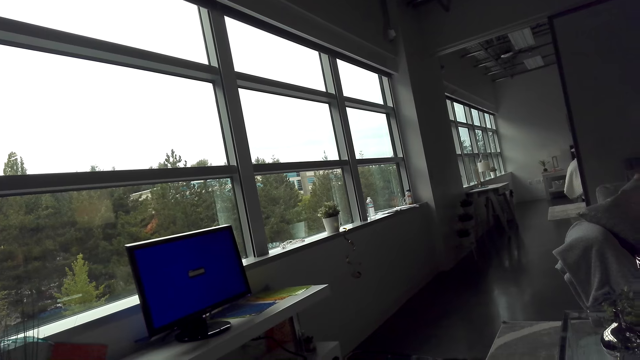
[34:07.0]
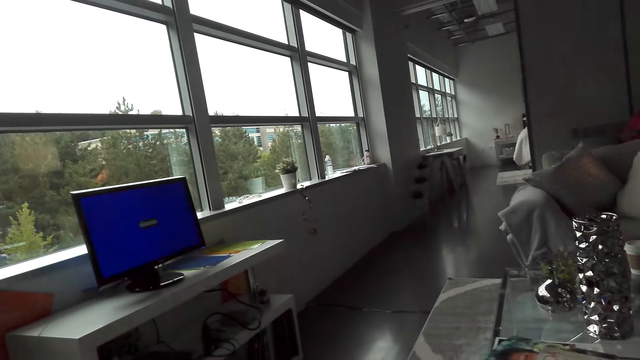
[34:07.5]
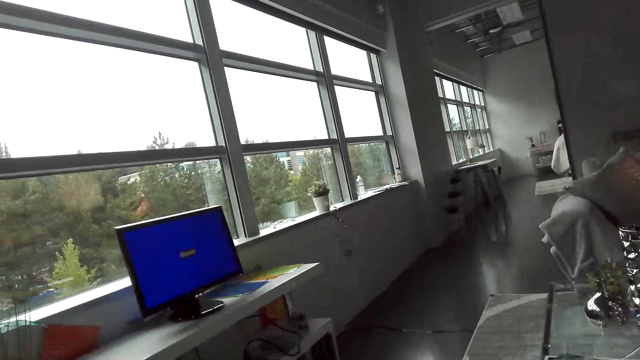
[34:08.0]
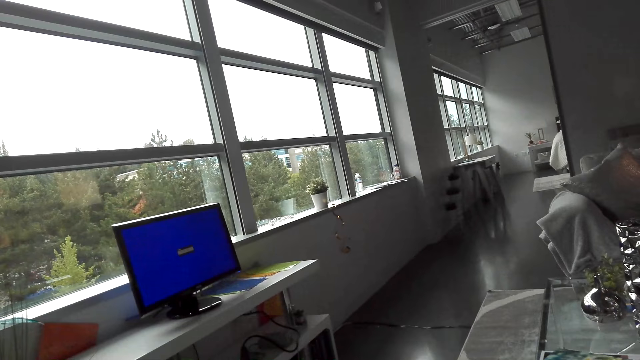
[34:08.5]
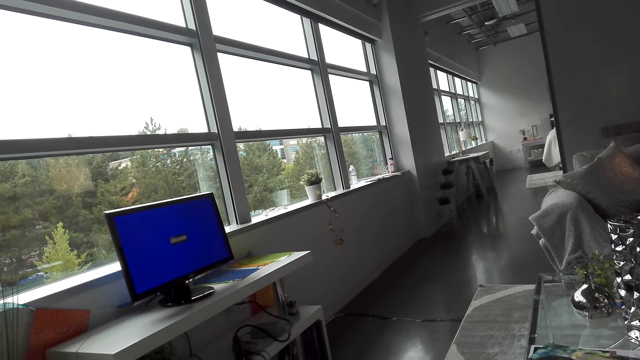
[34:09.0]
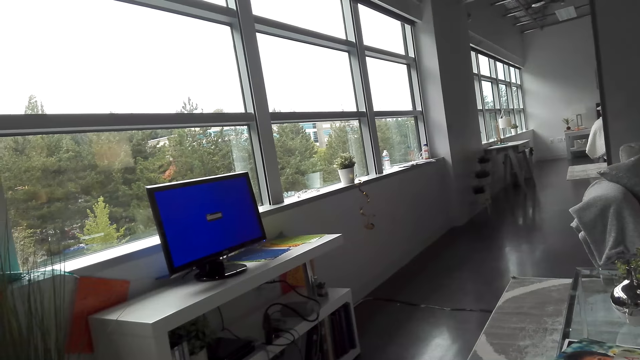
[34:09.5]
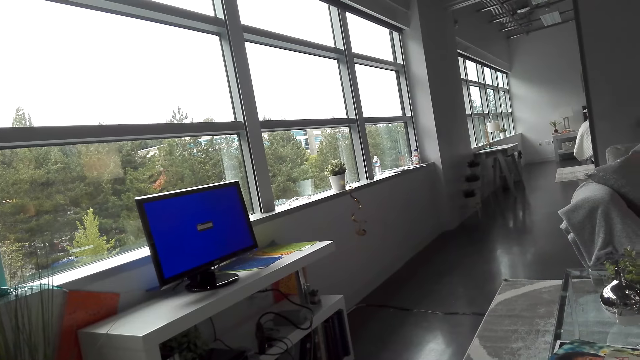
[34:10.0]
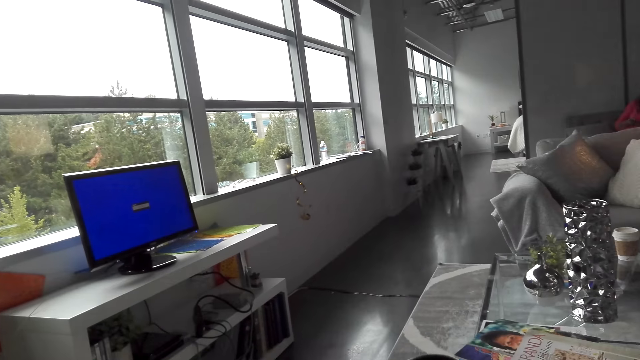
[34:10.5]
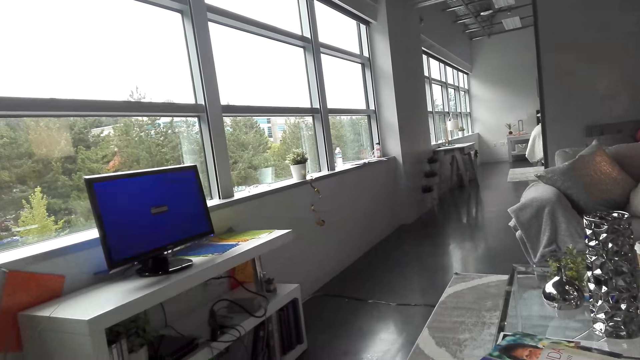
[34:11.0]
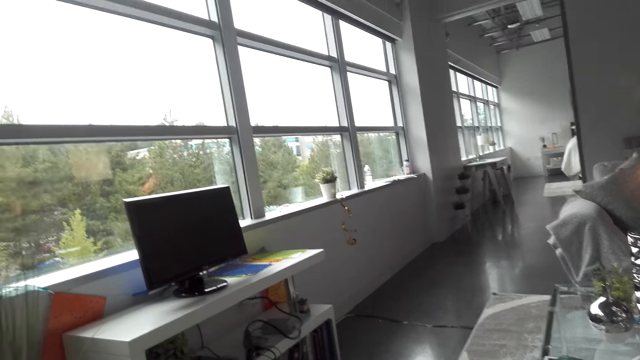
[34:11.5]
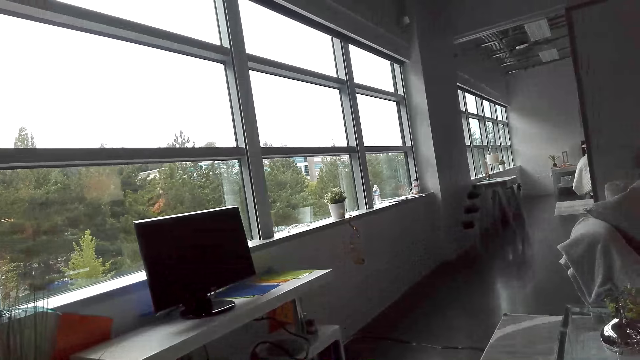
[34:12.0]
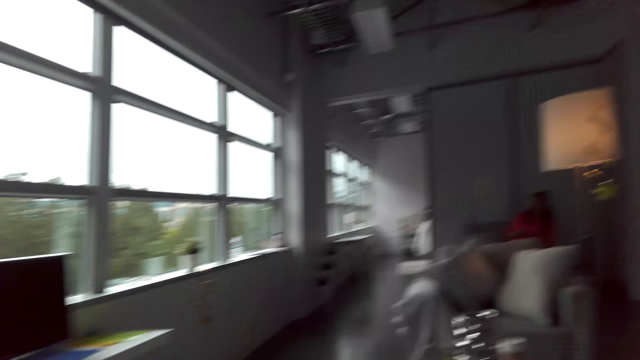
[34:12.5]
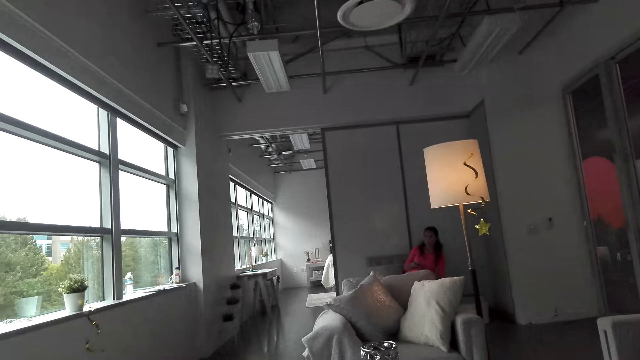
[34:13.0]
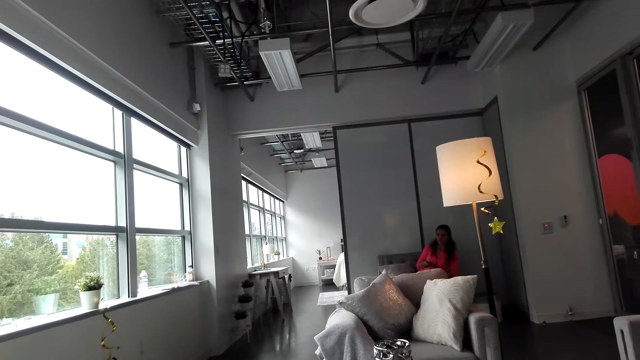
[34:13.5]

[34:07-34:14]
The camera wearer dials the game pad.

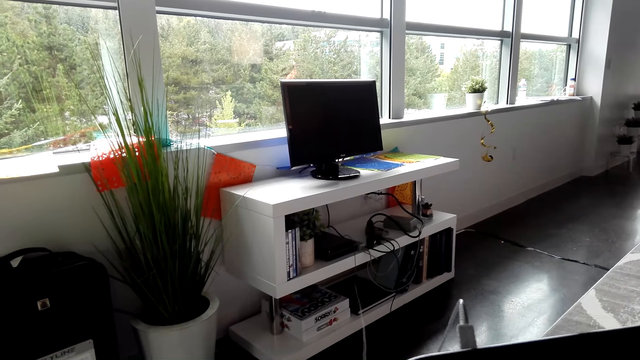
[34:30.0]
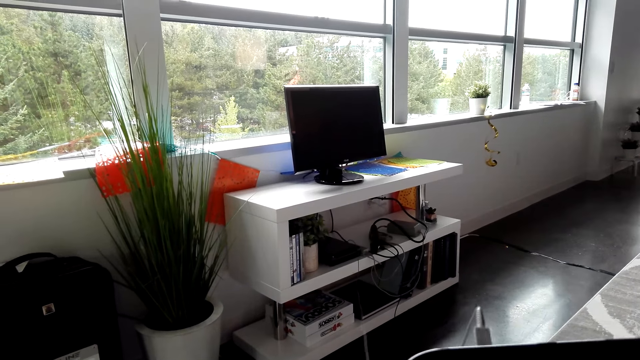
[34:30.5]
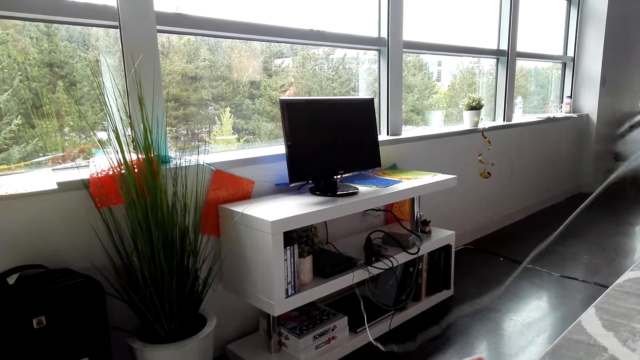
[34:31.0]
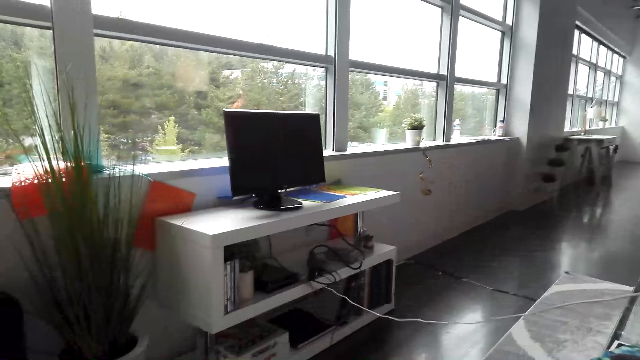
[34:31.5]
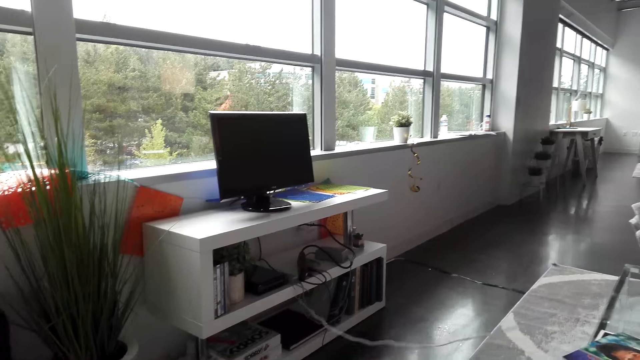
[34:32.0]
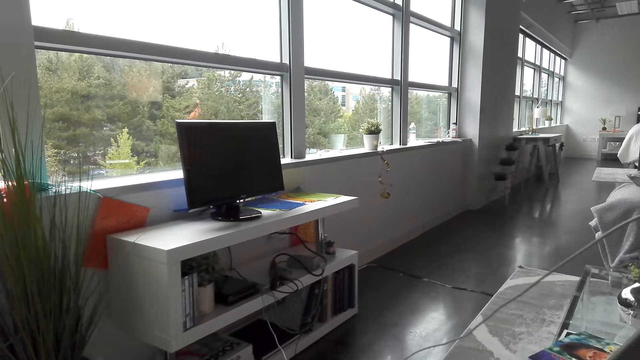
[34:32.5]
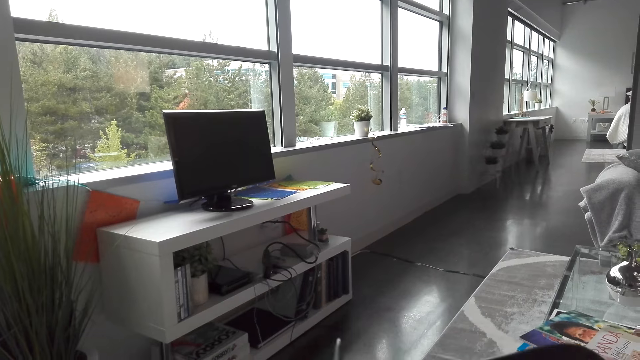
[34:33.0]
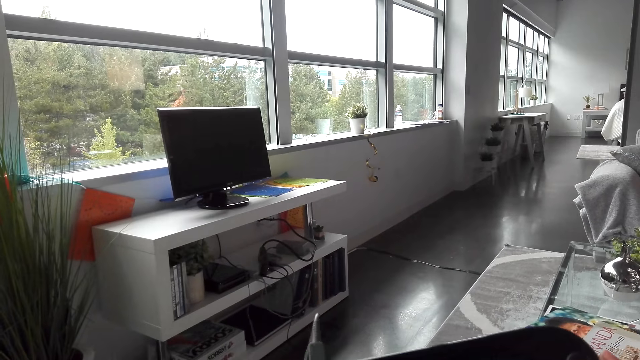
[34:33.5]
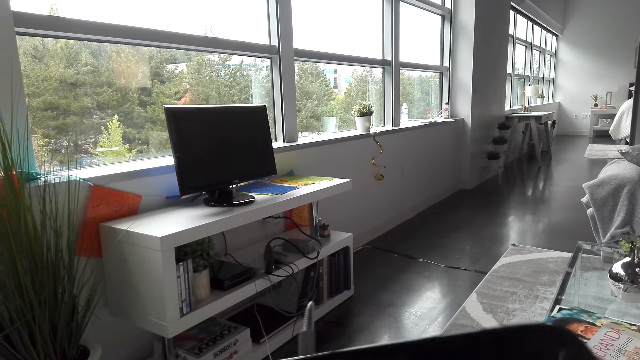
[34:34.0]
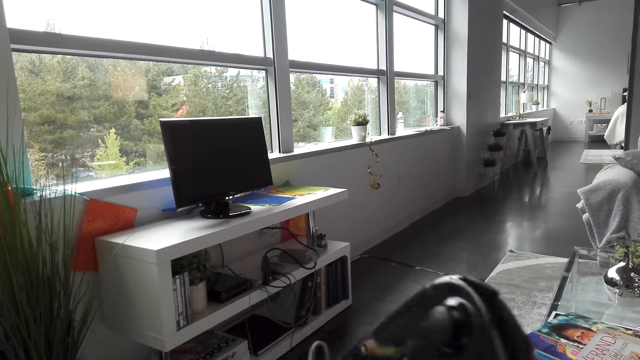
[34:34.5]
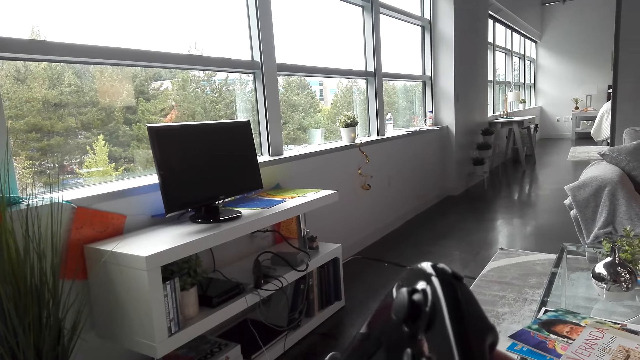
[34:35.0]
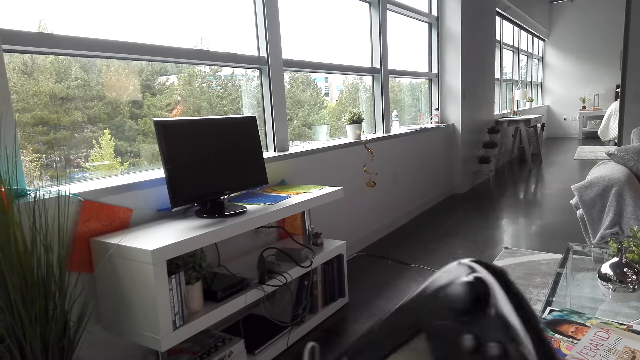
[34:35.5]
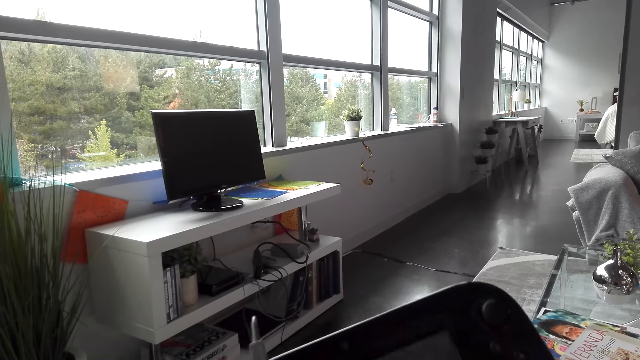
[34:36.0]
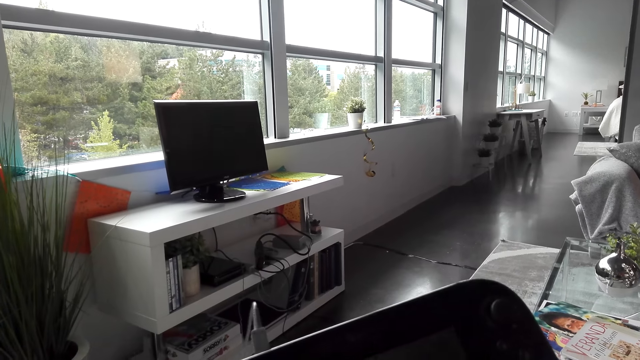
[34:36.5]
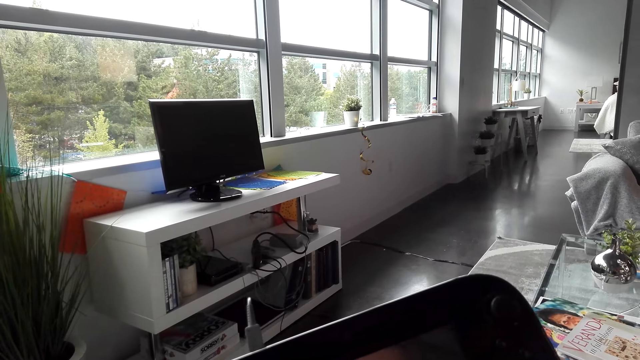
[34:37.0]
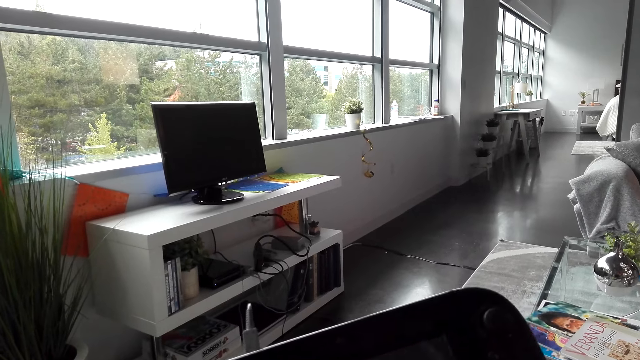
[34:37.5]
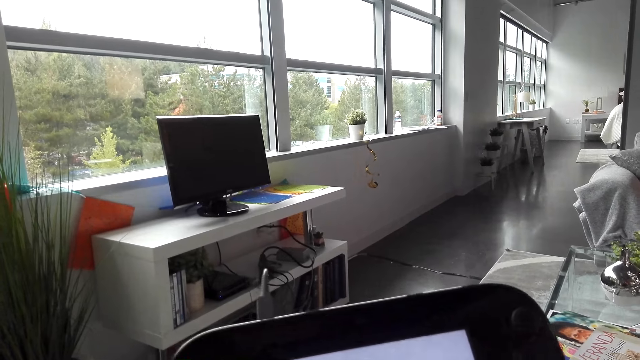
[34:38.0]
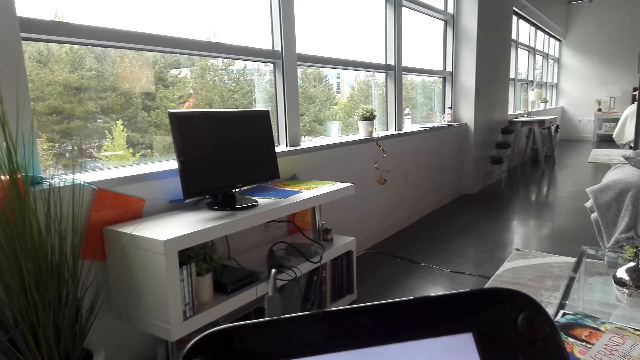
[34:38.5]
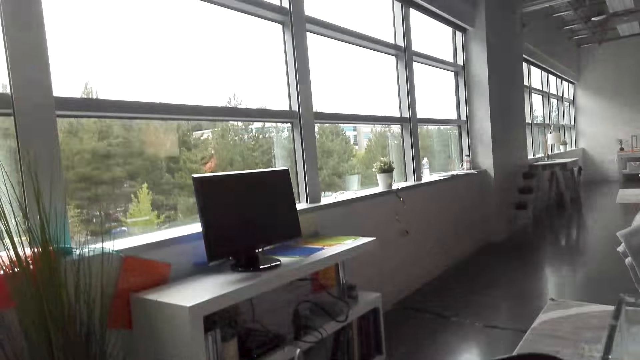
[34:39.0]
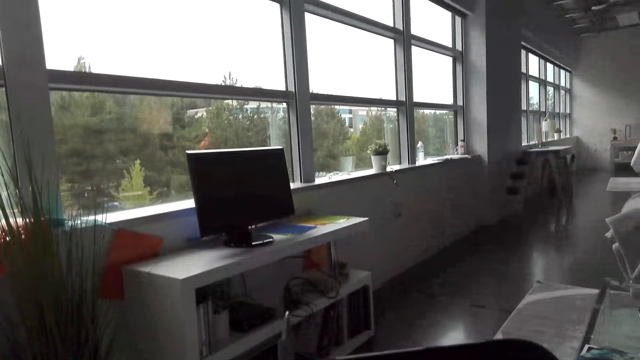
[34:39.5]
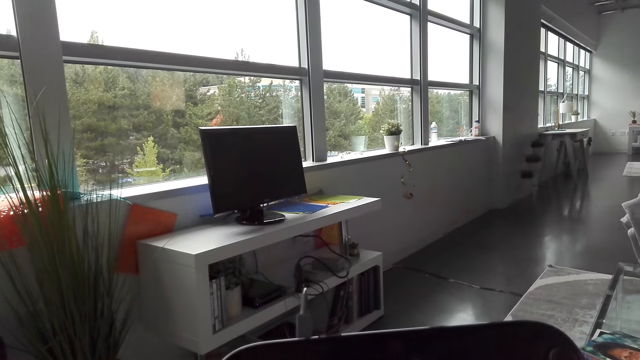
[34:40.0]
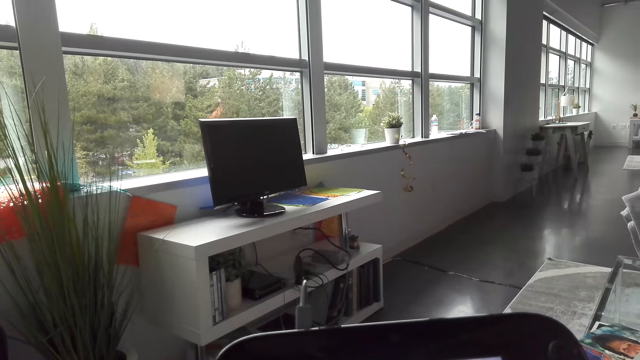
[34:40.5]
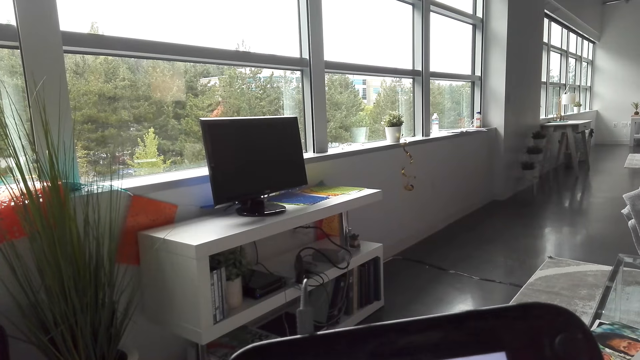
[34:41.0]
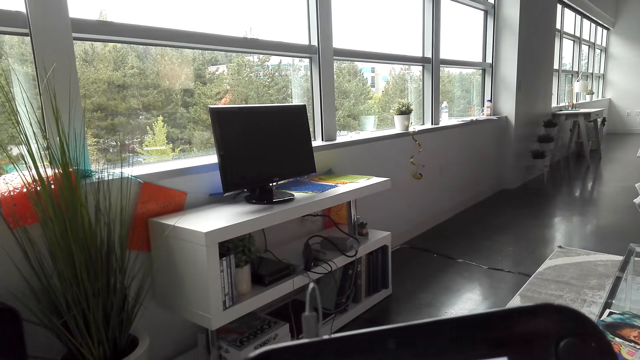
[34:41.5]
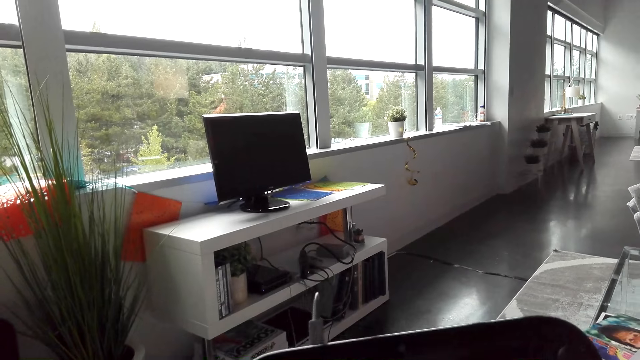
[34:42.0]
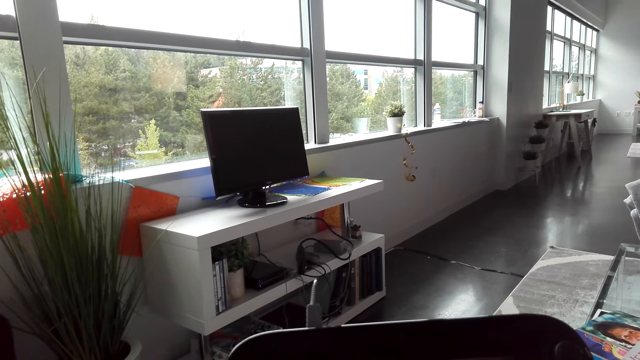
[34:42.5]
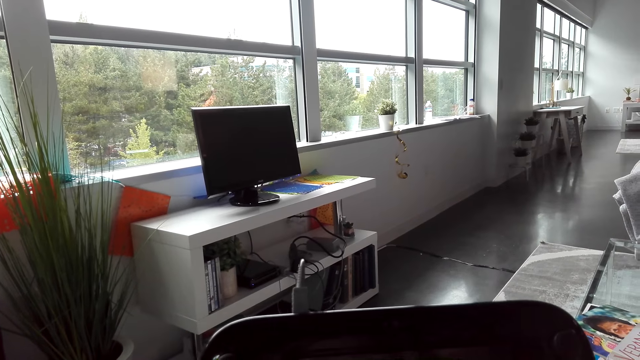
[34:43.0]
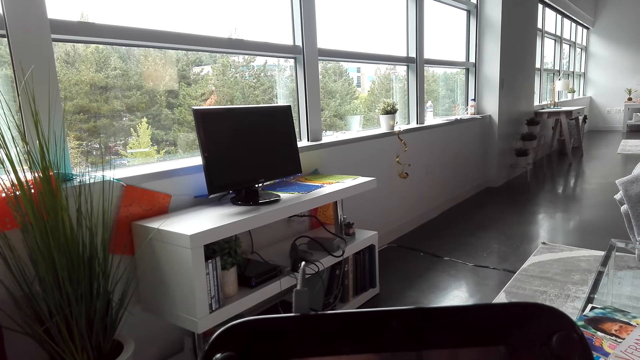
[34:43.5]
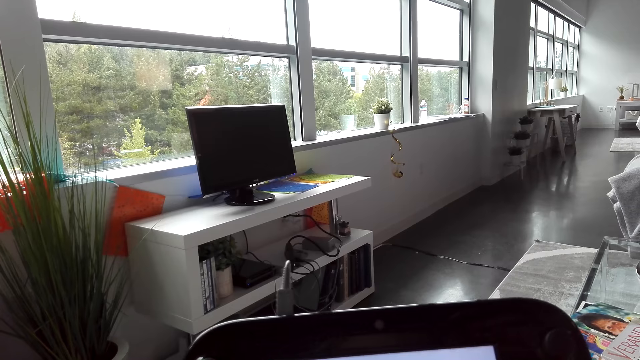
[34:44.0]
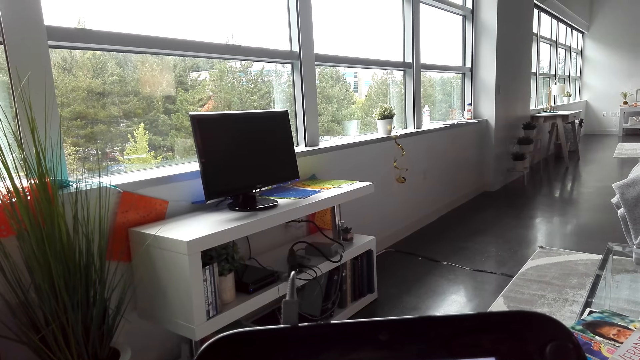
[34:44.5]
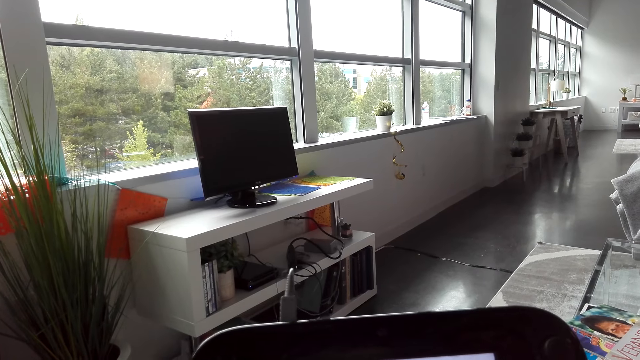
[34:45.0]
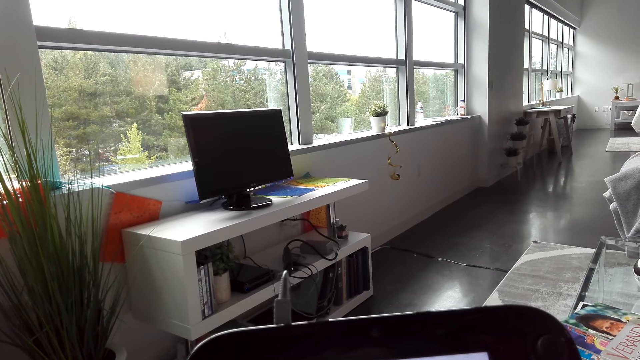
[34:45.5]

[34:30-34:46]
The camera wearer operates the video game keypad.
